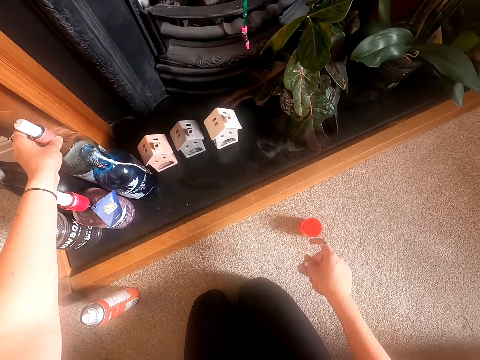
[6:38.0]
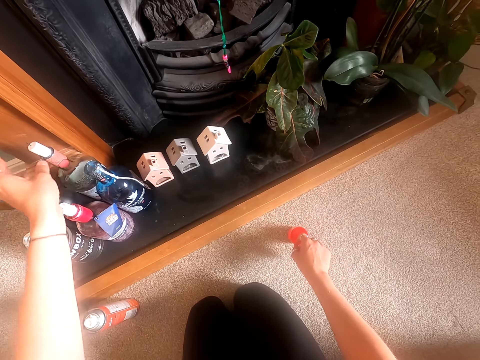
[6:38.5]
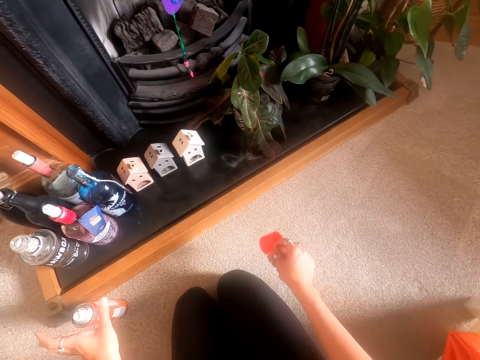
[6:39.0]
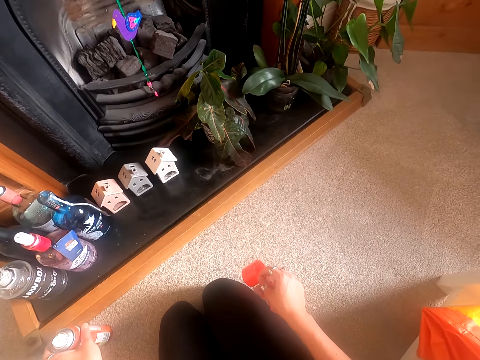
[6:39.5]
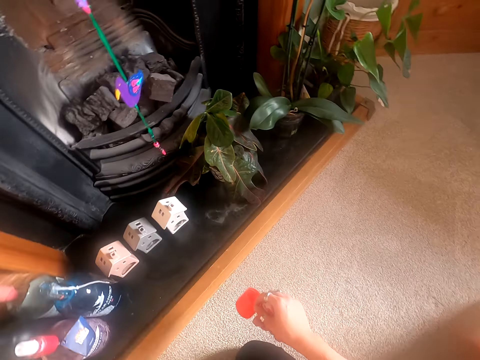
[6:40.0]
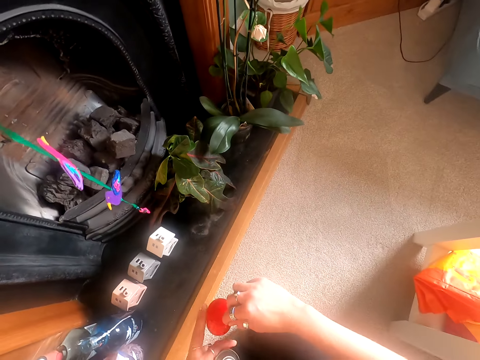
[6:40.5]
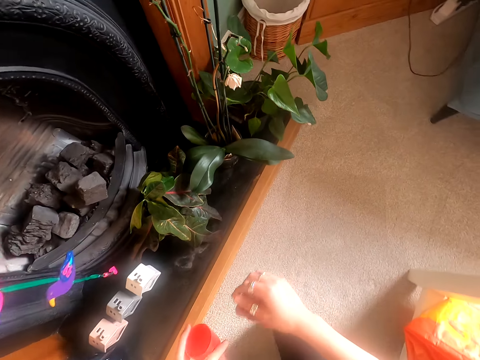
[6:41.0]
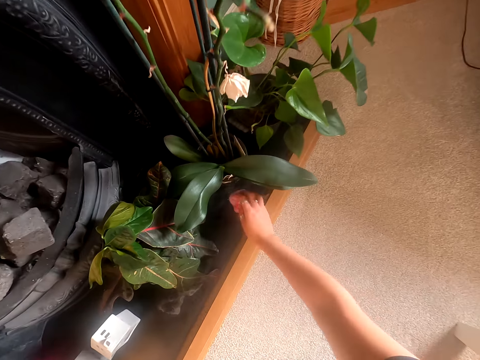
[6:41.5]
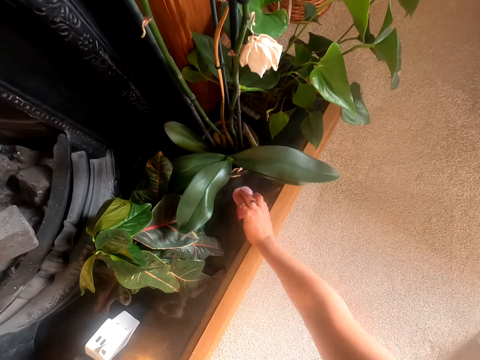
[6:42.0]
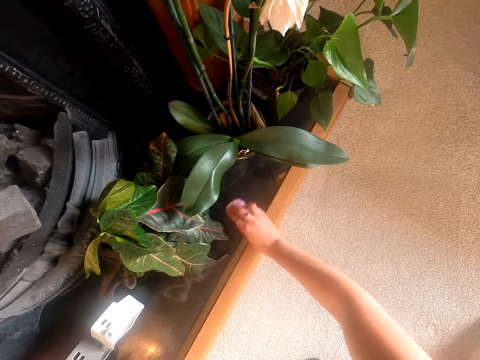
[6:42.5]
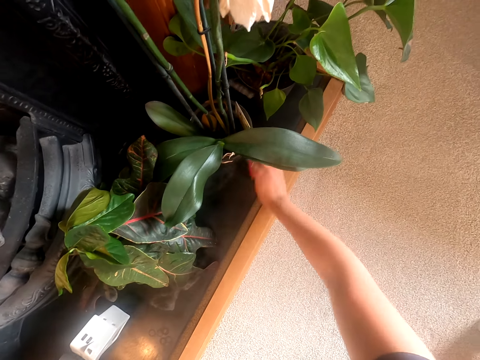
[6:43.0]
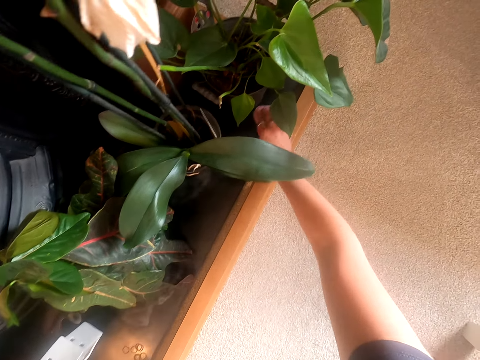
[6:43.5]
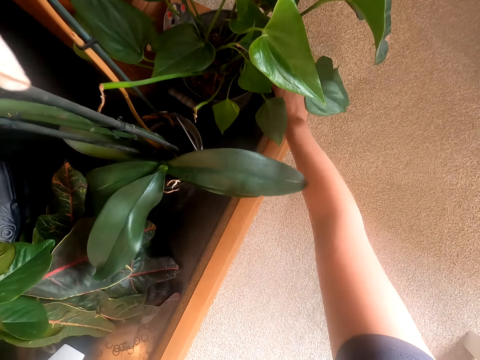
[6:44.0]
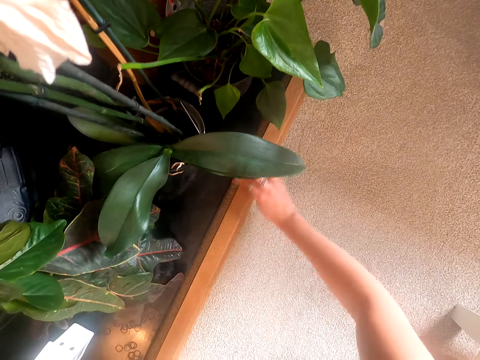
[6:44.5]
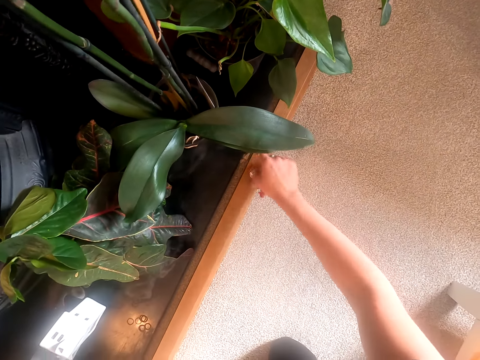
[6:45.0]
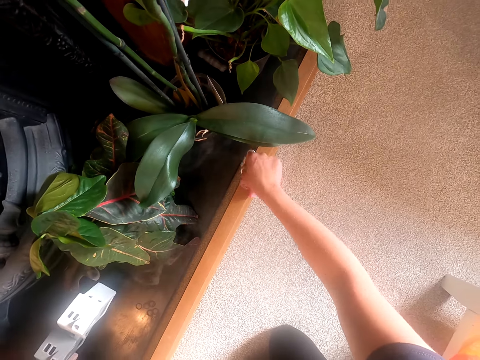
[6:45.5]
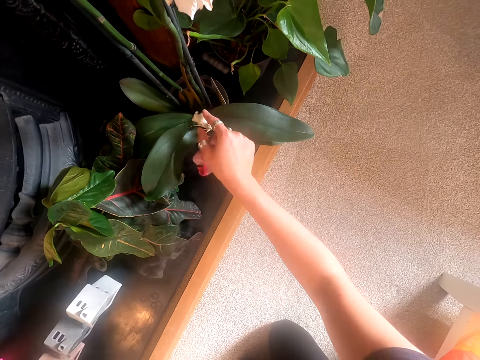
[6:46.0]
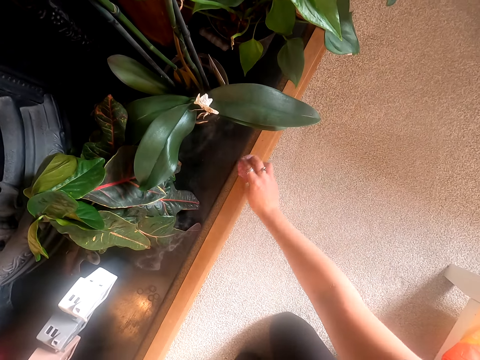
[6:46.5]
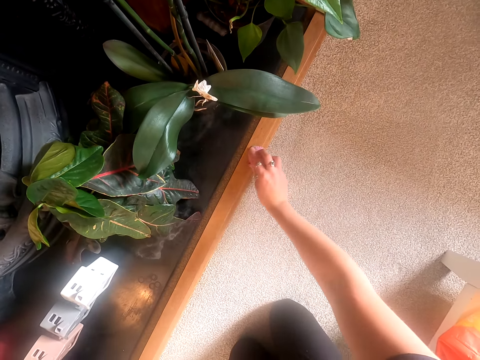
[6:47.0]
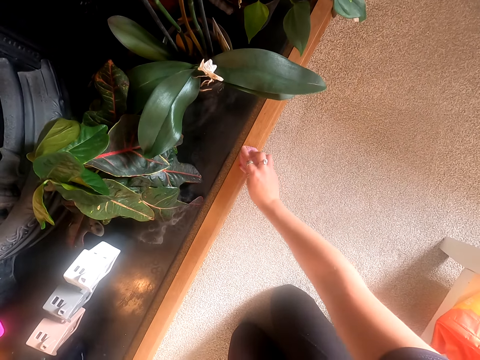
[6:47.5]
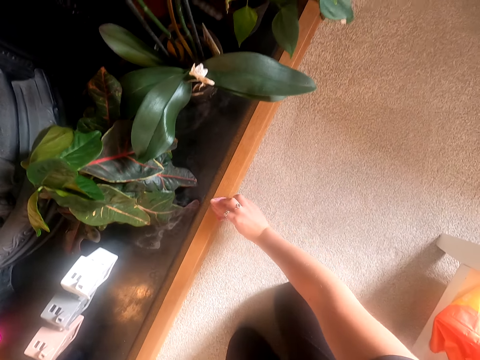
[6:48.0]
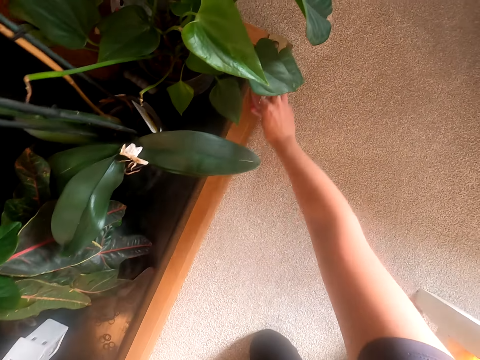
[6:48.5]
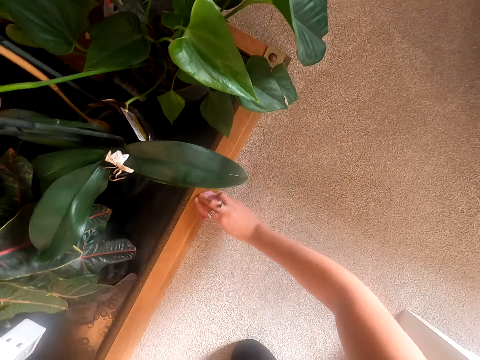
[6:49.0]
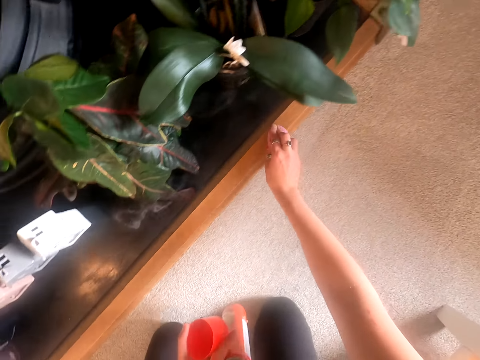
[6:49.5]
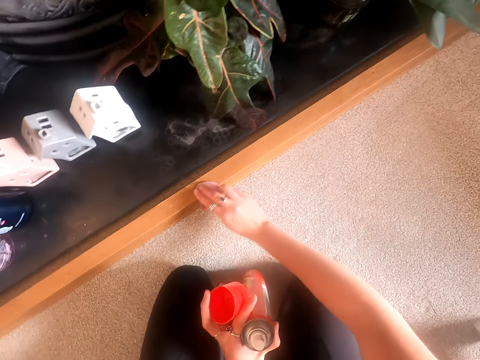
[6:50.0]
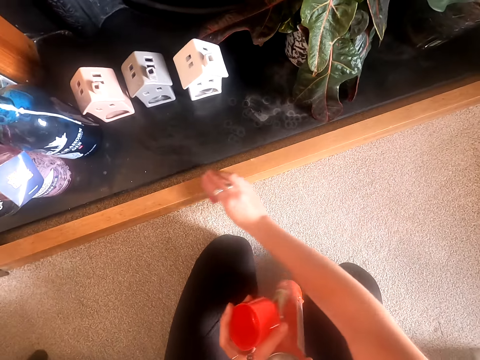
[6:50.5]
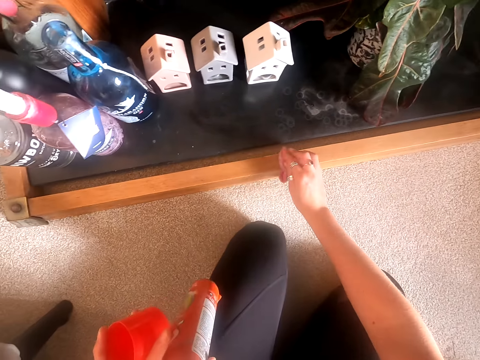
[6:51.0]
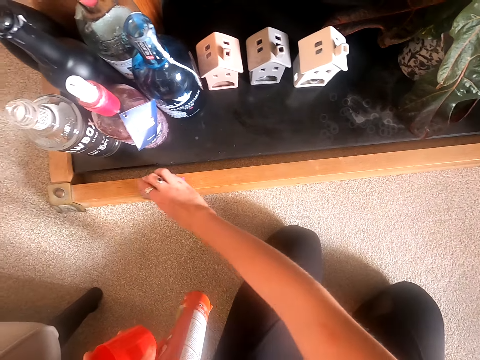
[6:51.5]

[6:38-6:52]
The camera wearer takes the surface cleaner bottle lid on the floor. They pick up the surface cleaner. They hold the cleaner bottle on the floor. They shift the lid to the left hand. They wipe the stand surface with the wipe cloth. They pick up a flower on the stand and drop the flower in the flower pot. They wipe the stand with the wipe cloth.

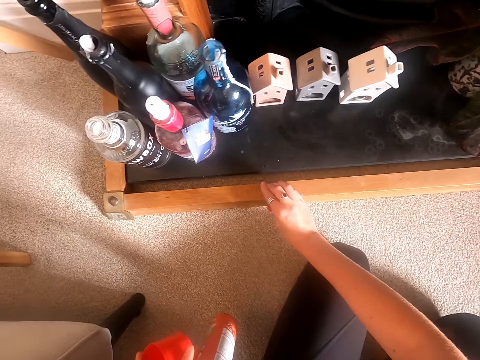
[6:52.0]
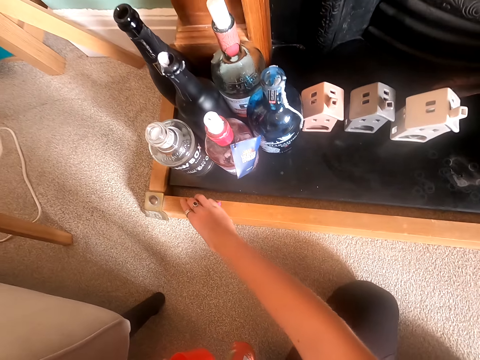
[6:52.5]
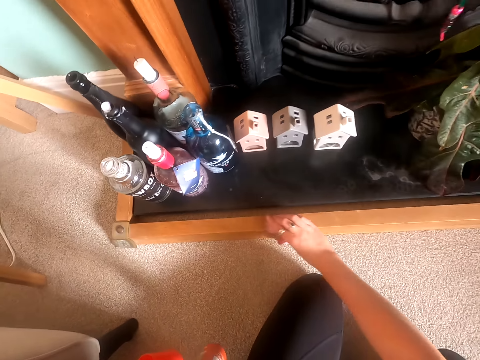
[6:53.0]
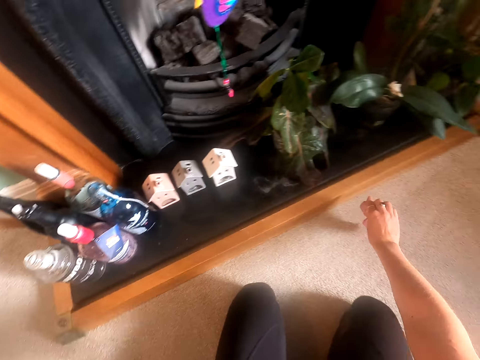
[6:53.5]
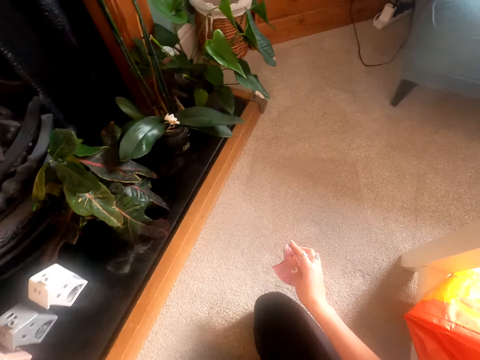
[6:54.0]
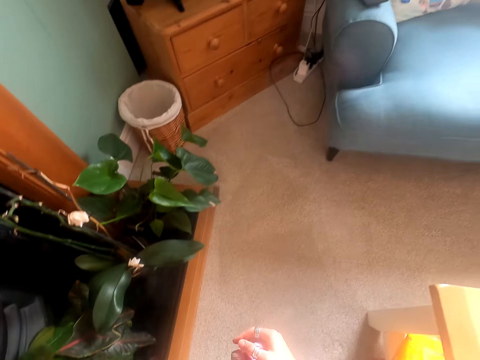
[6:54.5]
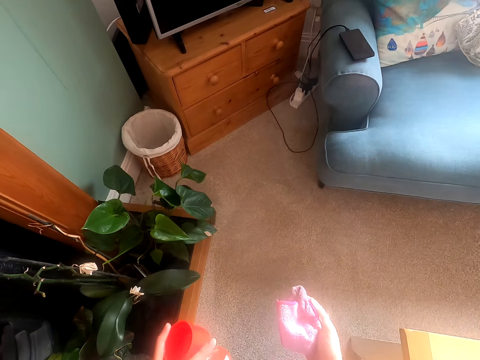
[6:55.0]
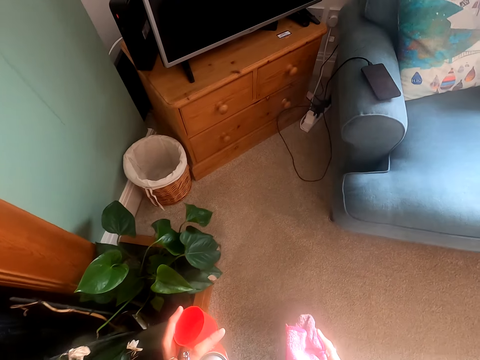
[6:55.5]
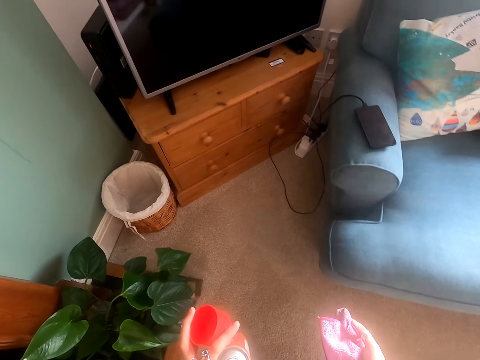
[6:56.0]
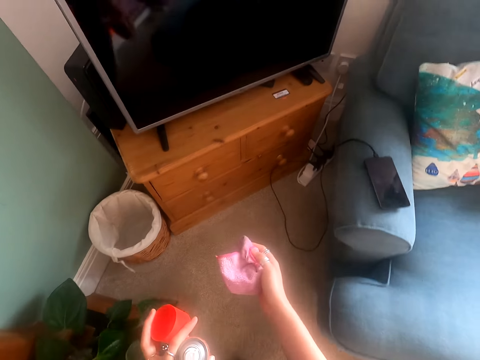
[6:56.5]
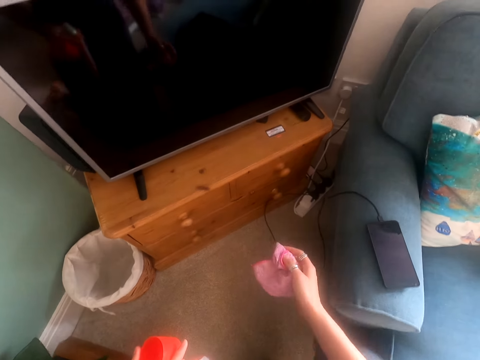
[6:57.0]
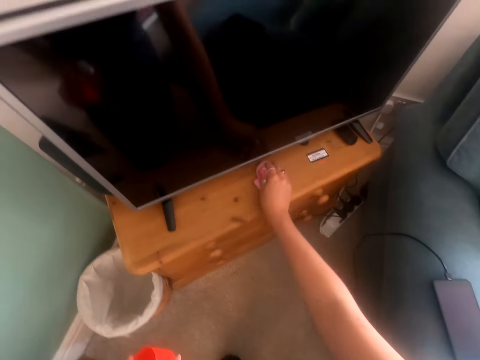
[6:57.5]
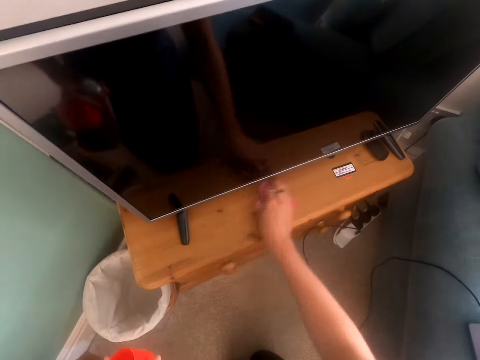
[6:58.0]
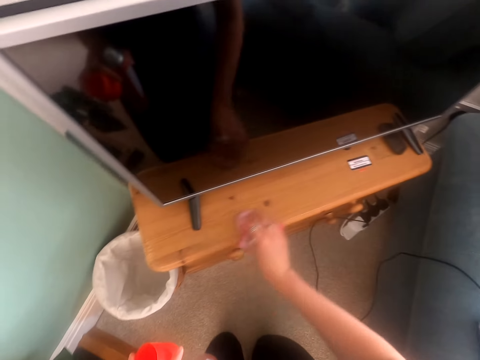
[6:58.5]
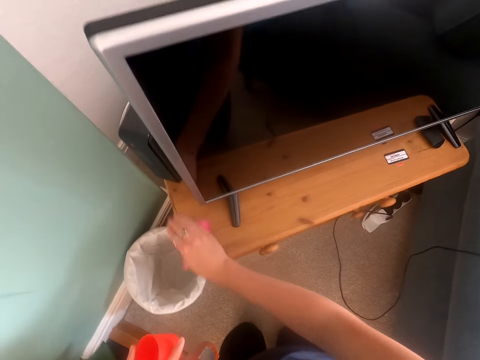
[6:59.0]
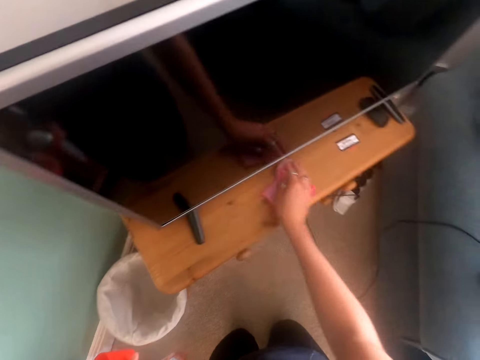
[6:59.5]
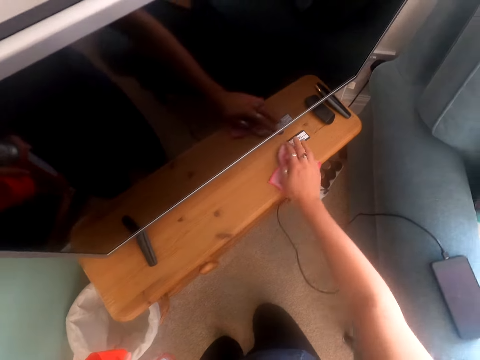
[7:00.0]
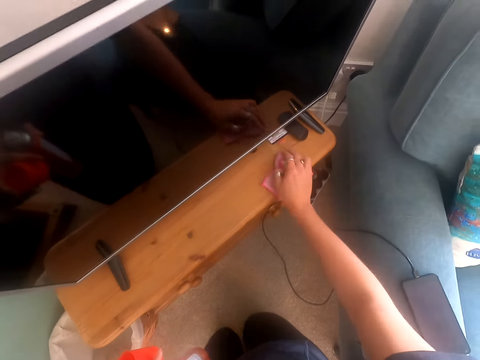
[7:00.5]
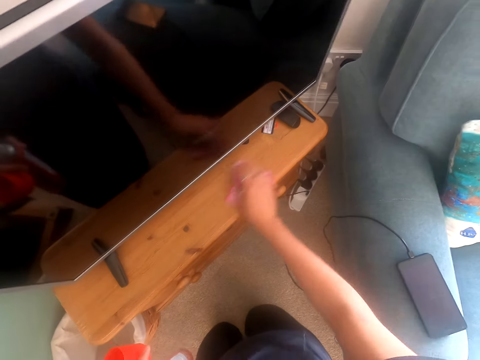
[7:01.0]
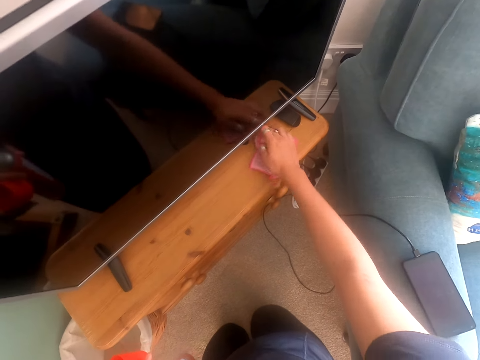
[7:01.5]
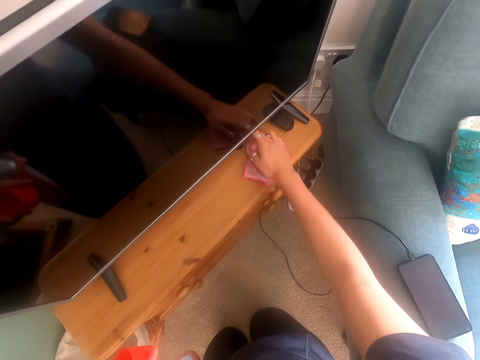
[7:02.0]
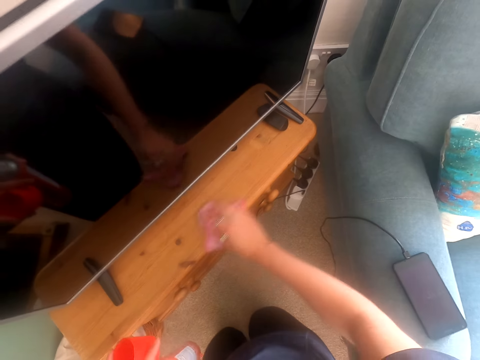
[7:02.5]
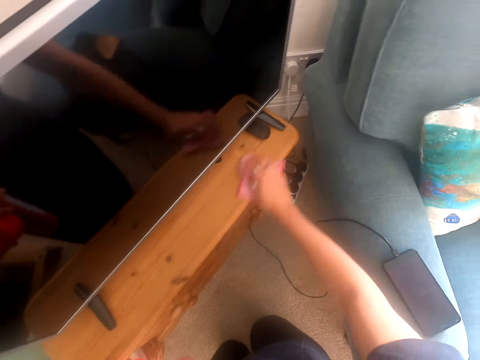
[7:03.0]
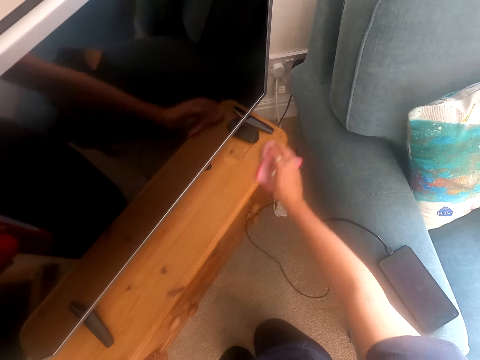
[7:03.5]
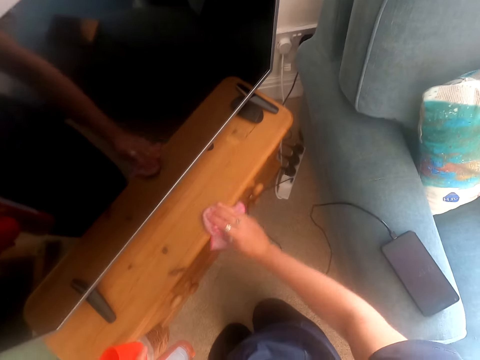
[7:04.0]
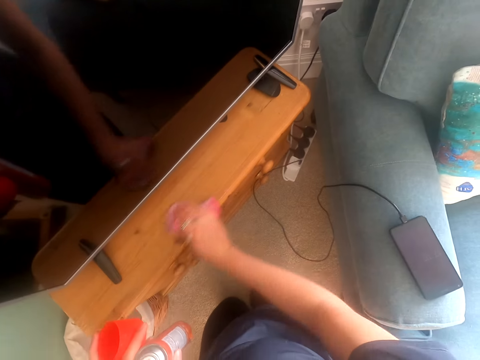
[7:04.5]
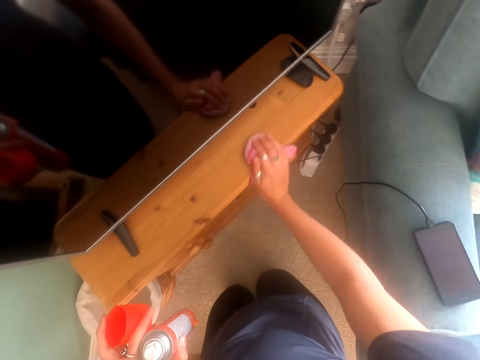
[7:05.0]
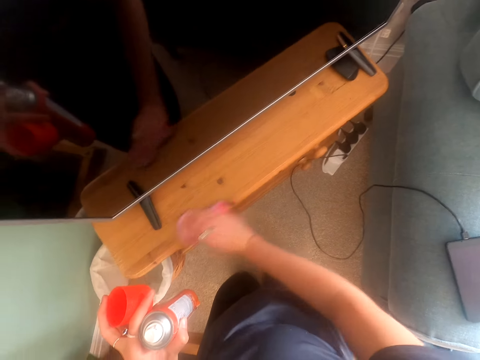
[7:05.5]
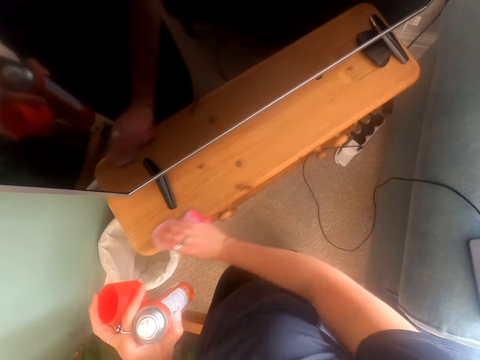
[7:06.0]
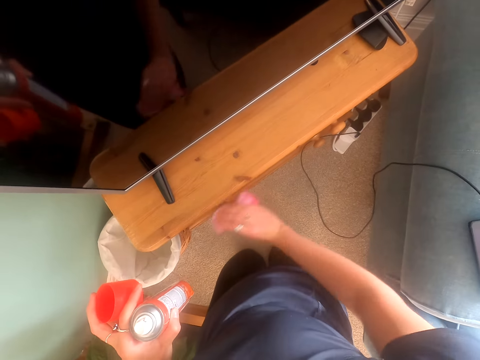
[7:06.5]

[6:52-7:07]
The camera wearer carries a cleaner bottle and a wipe cloth to the TV stand. They walk around the house. They wipe the stand with the cloth. They push the remote control on the stand. They wipe the stand. They push the remote control on the stand. They wipe the stand.
